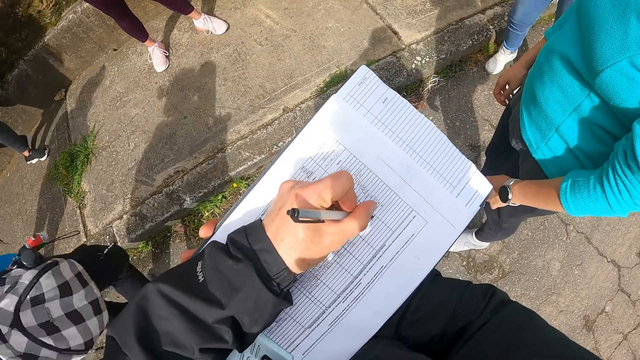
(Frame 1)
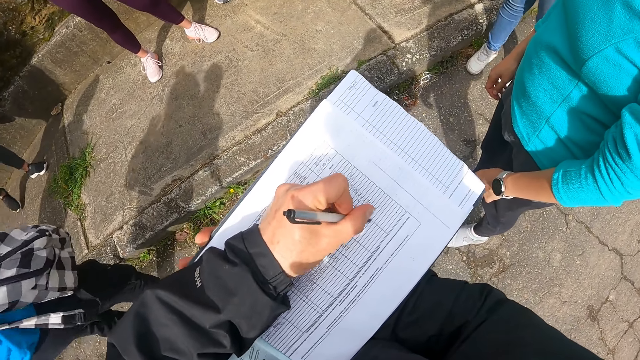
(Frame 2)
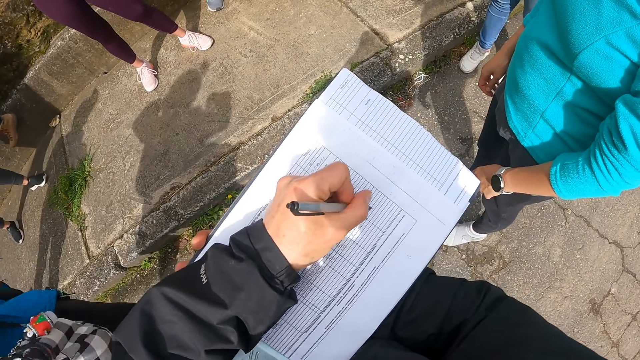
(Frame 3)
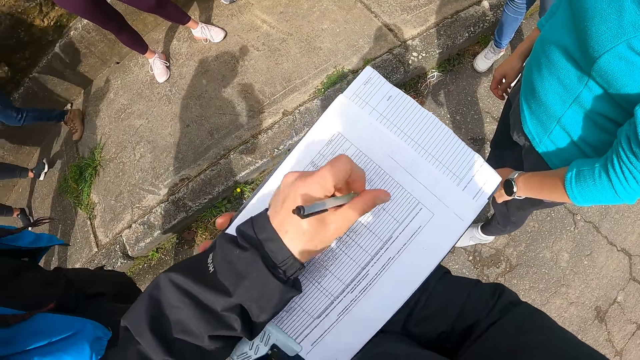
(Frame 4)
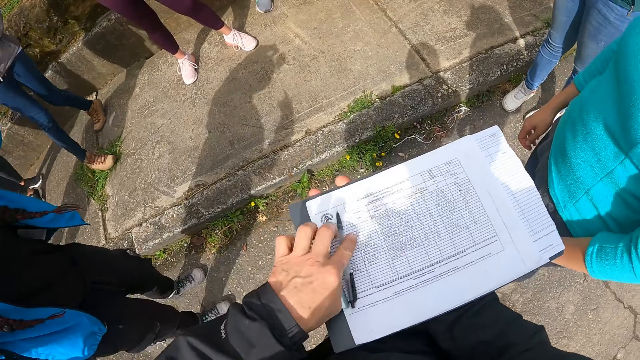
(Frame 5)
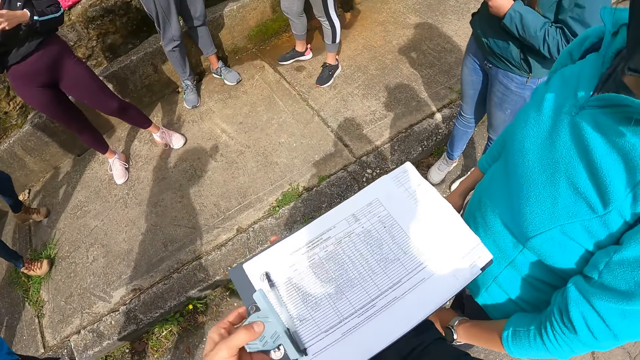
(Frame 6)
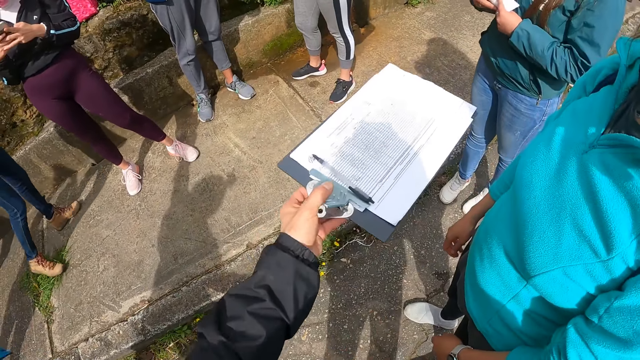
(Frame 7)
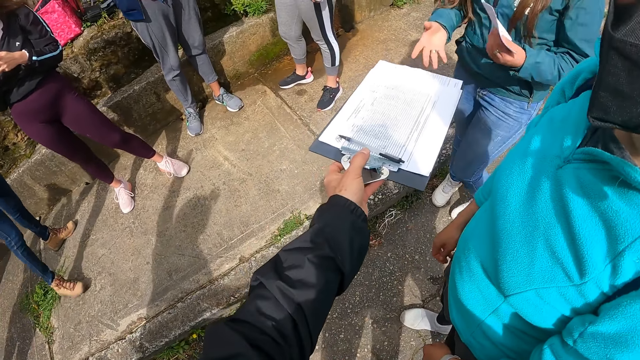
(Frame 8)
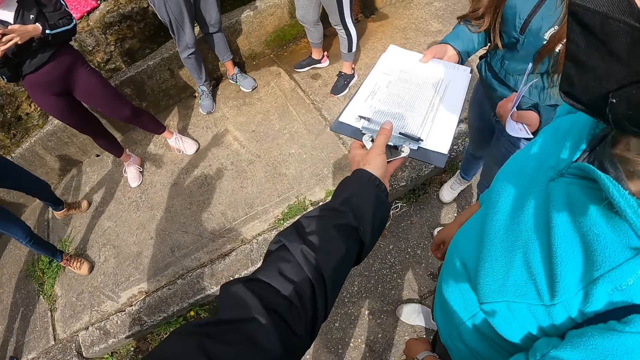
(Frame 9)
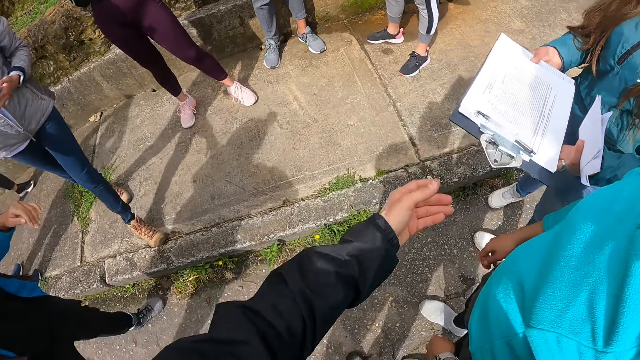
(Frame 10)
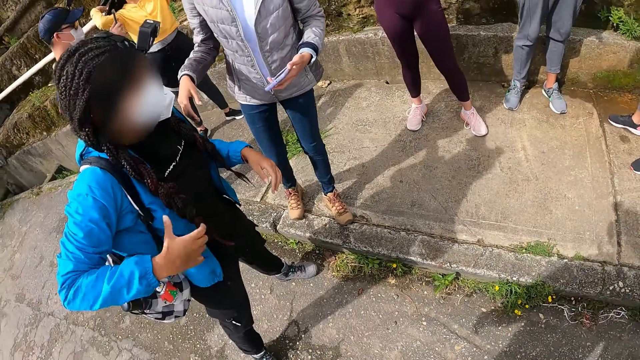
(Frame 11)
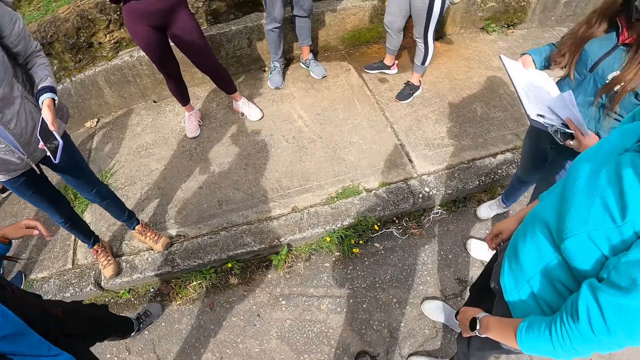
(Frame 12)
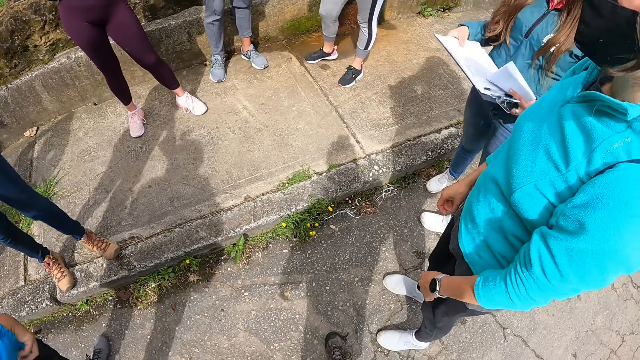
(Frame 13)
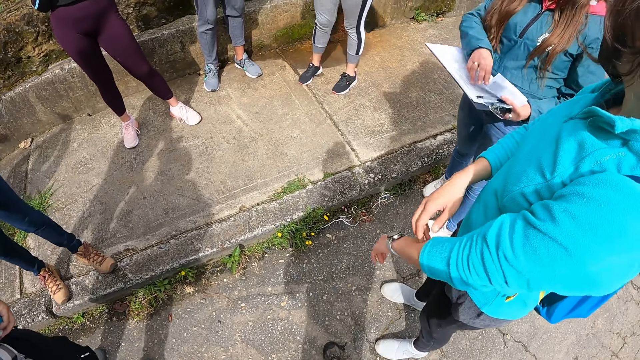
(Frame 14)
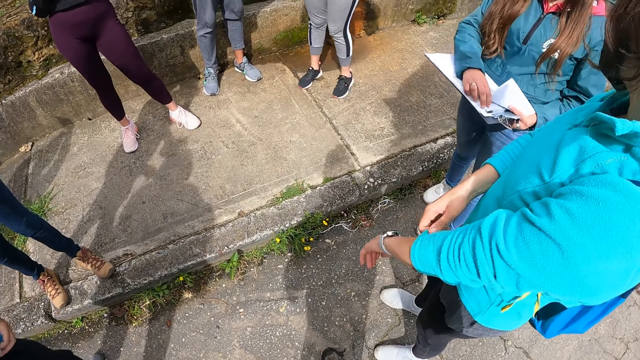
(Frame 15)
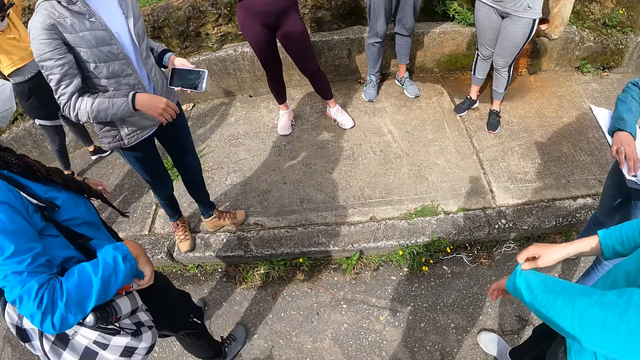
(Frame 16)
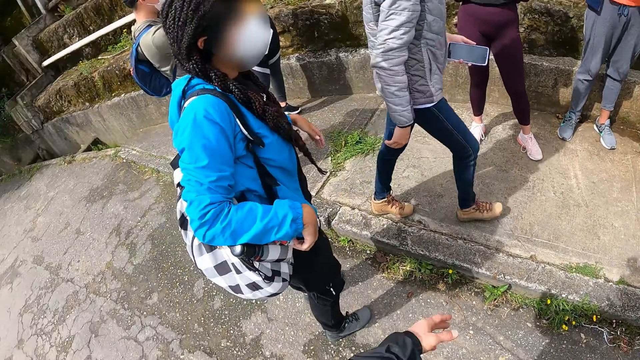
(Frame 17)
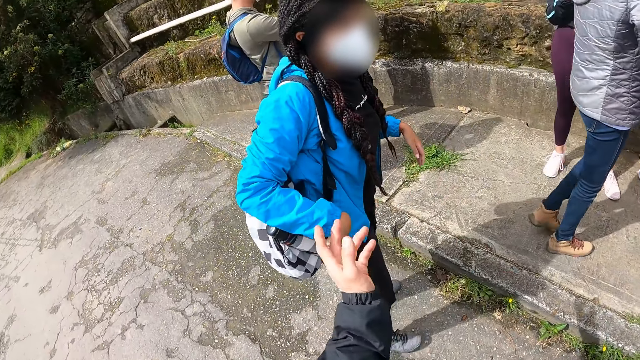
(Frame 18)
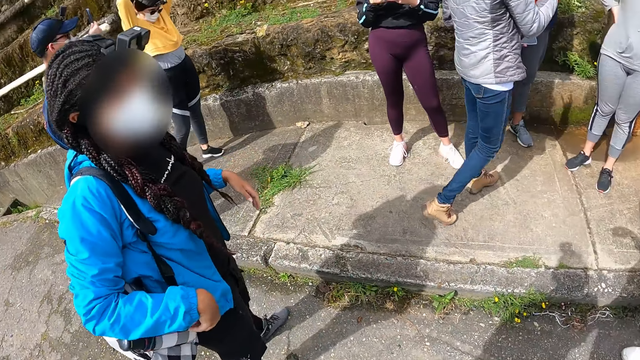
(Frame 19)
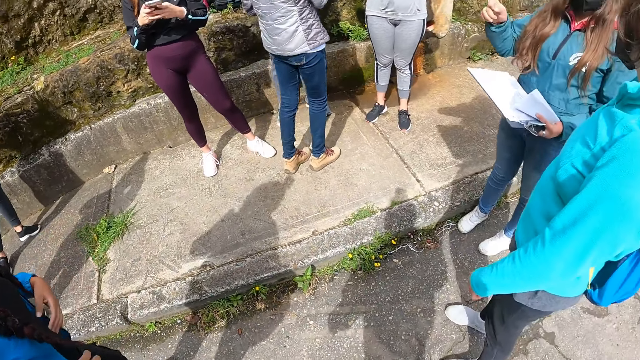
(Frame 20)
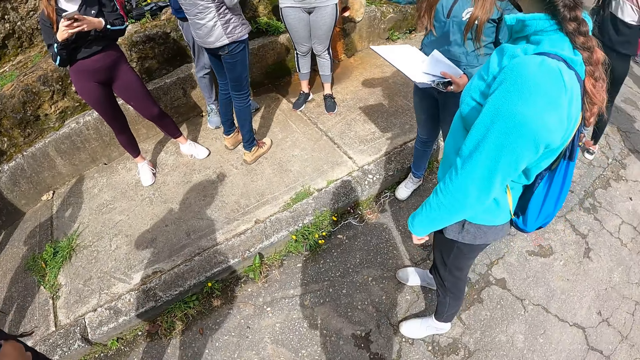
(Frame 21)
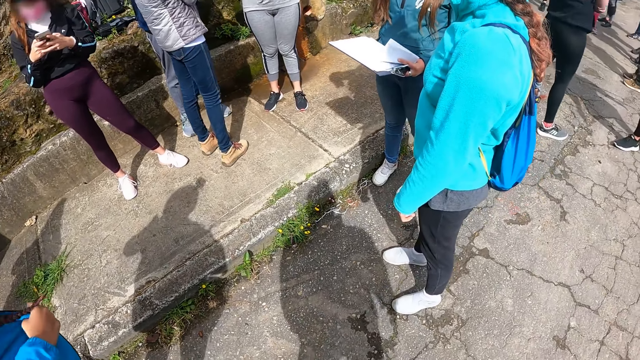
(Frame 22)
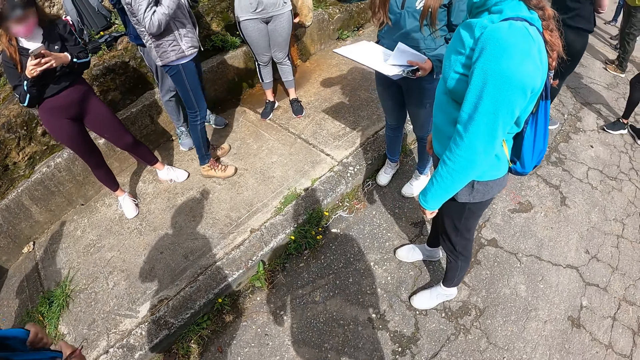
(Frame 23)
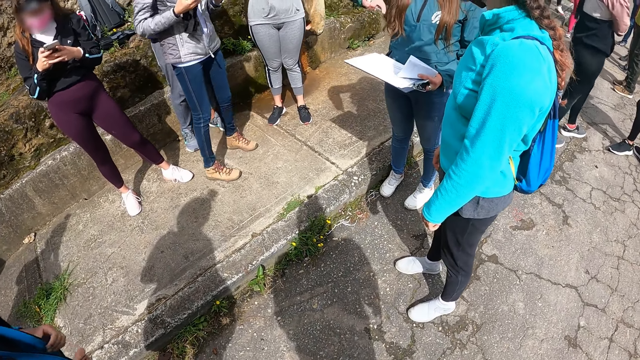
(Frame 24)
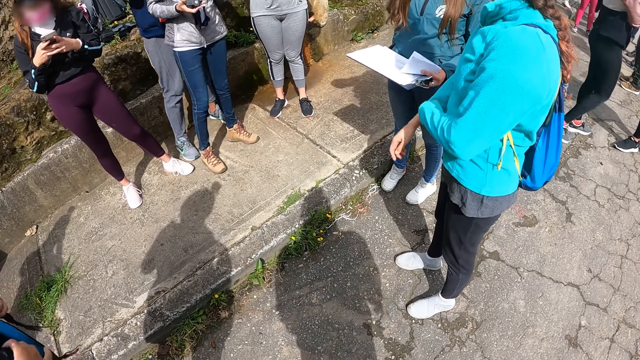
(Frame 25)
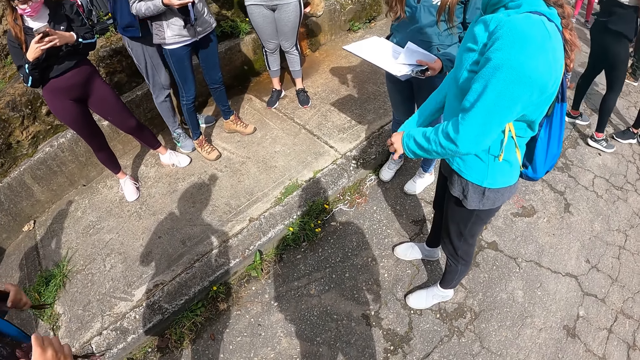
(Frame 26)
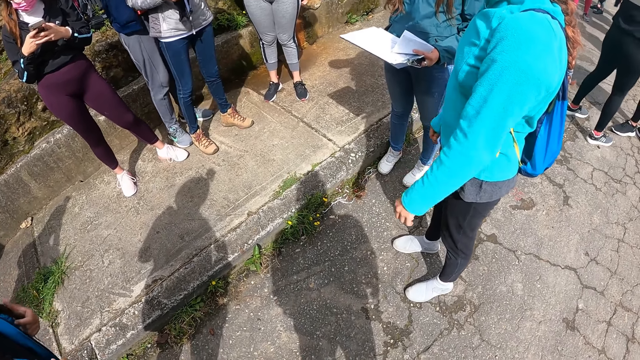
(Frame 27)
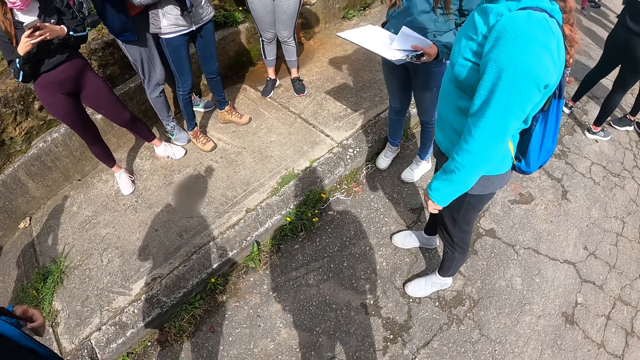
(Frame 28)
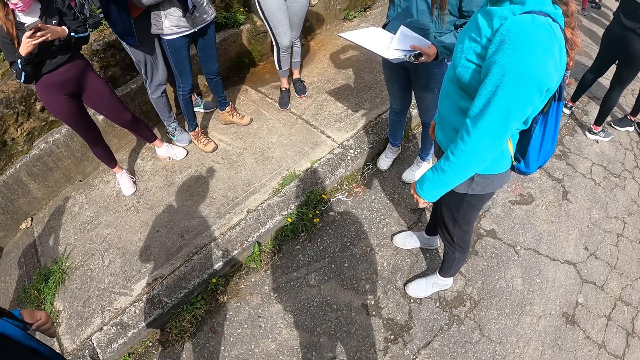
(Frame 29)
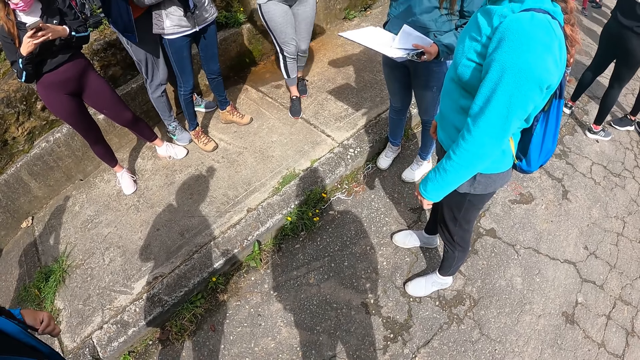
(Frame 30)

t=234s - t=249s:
The camera wearer drops the pen on the paper on the board or clipboard with his left hand. A woman holds the papers in her left hand. The camera wearer passes the board to the woman with his left hand. The woman picks the clipboard from the camera wearer. Another woman adjusts her hair with both hands. A third woman interacts with a fourth woman. The first woman places her right hand on the paper on the board. The camera wearer gestures his hand. He looks around the field. The first woman holds the board with her left hand. The fourth woman adjusts her jacket with both hands. The third woman holds a camera in her right hand. A fifth woman adjusts the right sleeve of her hoodie with her left hand.

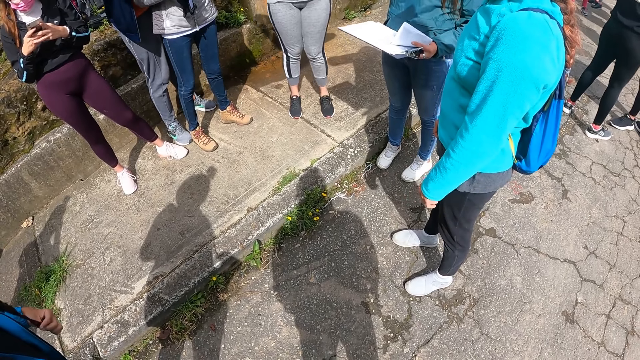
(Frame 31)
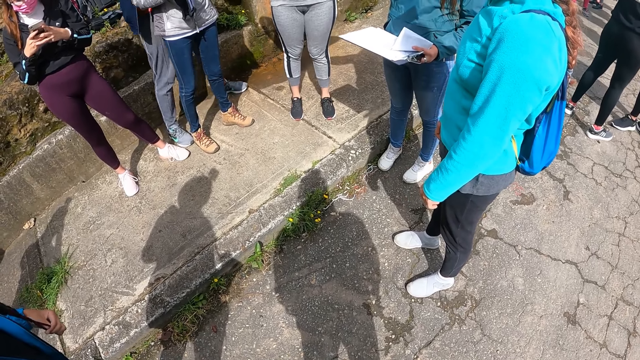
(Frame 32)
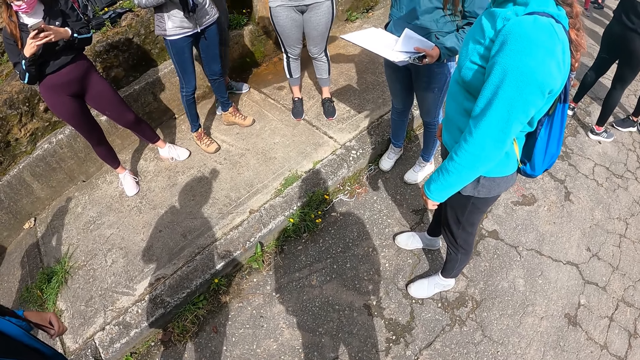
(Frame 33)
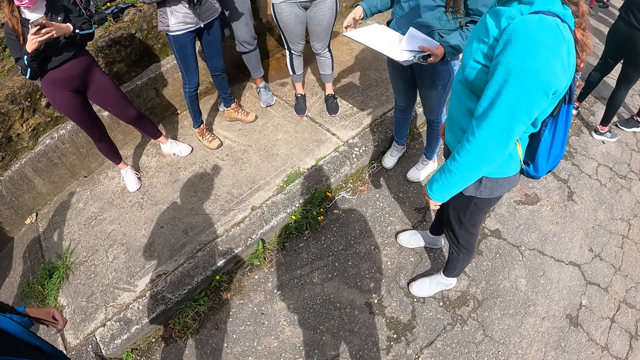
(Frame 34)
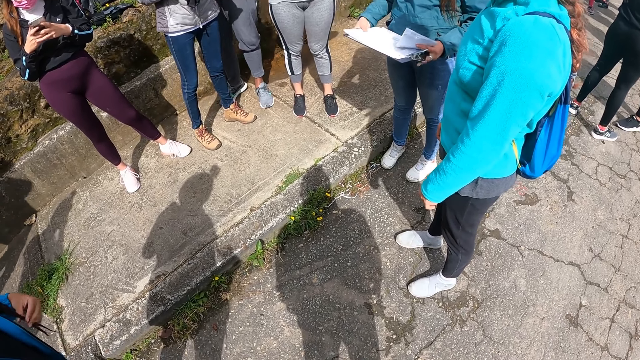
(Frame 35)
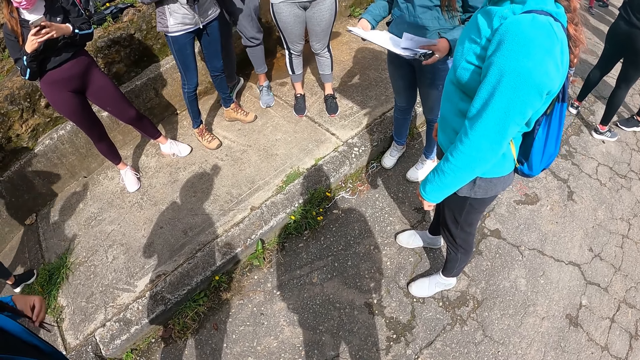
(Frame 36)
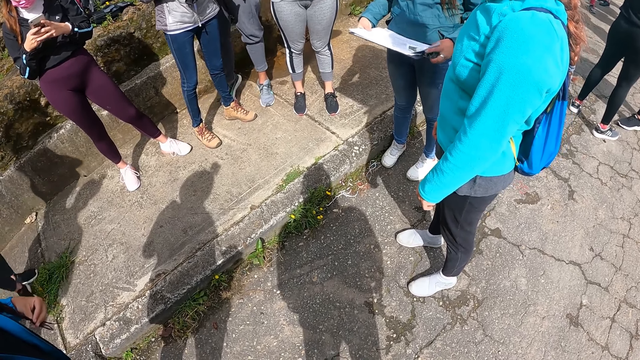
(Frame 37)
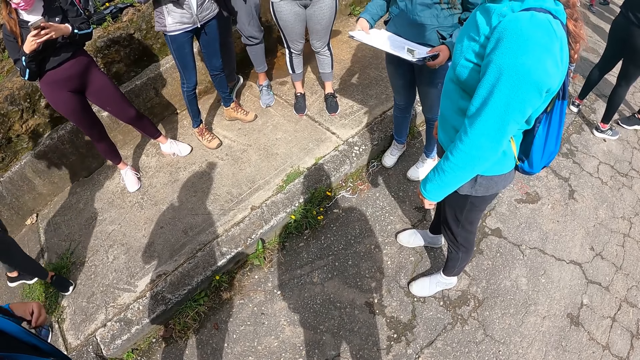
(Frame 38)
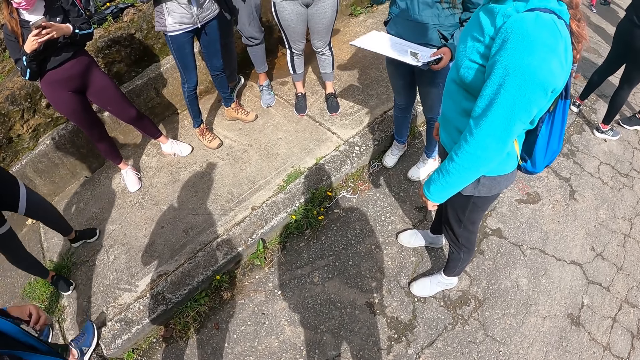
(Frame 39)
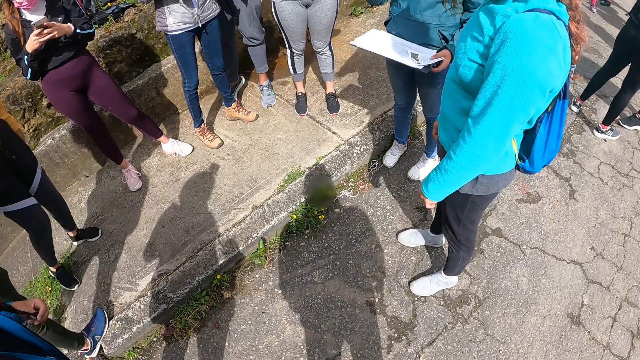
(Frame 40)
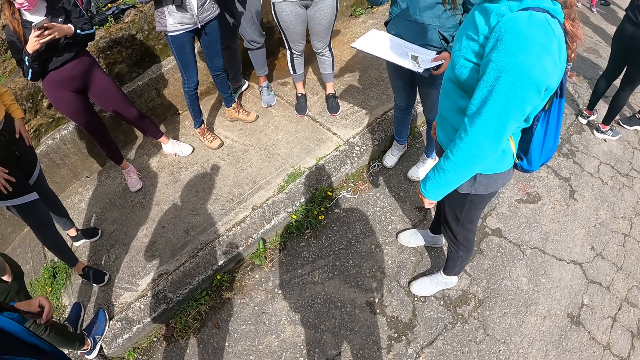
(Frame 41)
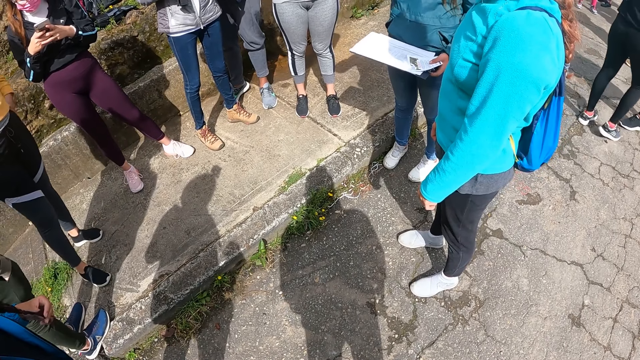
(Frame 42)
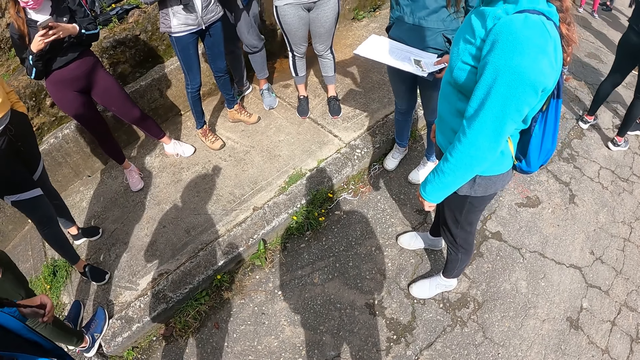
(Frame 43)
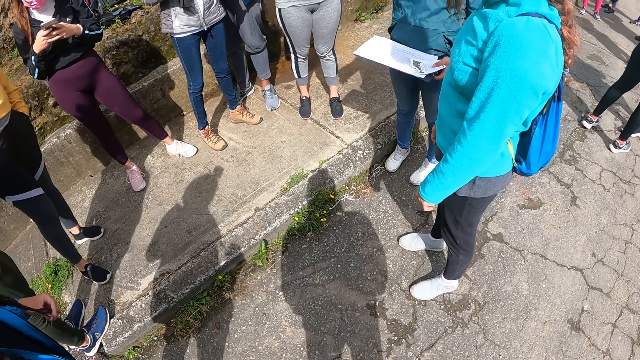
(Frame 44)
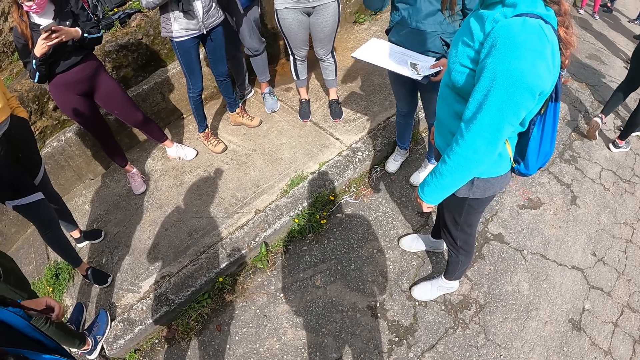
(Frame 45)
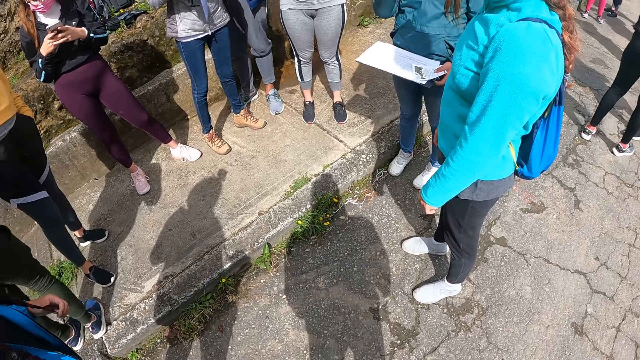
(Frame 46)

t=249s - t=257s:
A woman adjusts the papers in her left hand on the board with both hands. Another woman adjusts her hair with both hands. The first woman holds the board with her left hand. A third woman puts her left hand in her left trouser pocket.
